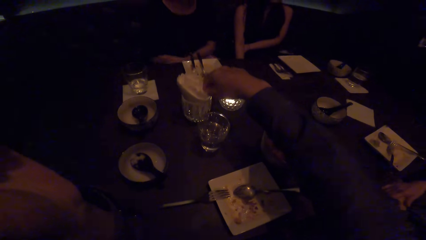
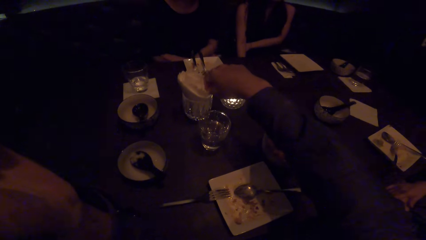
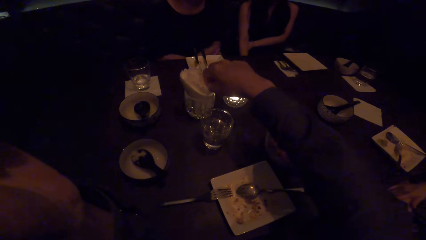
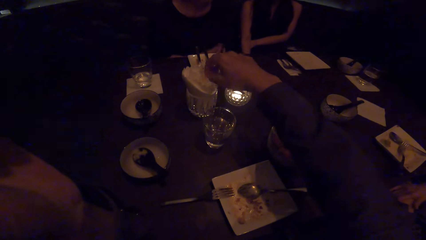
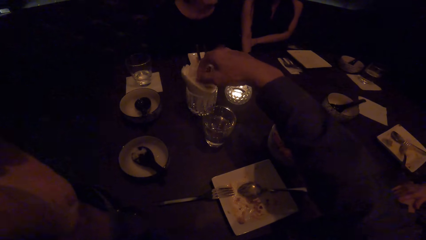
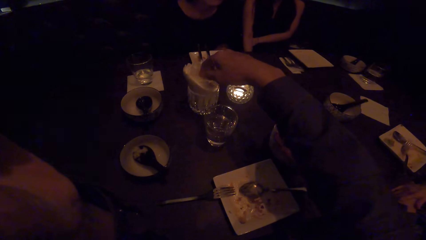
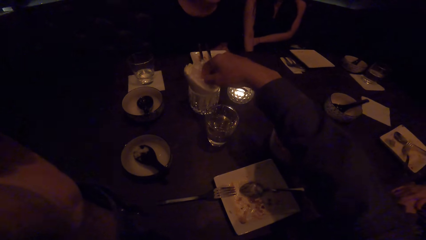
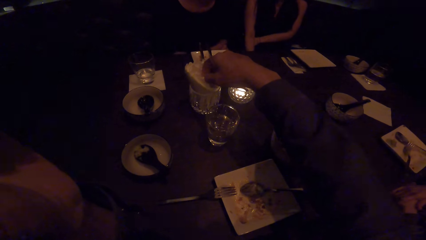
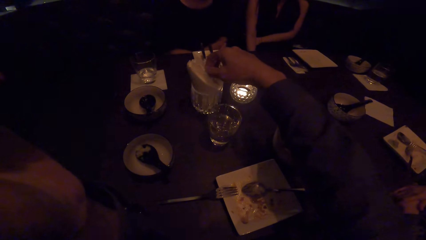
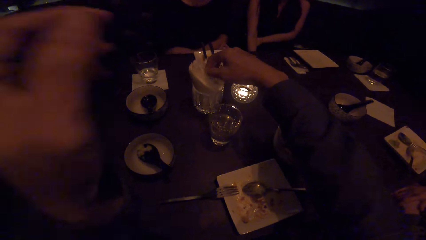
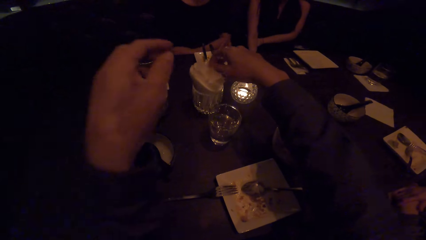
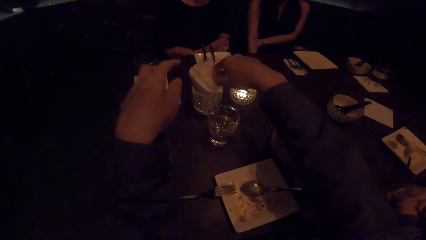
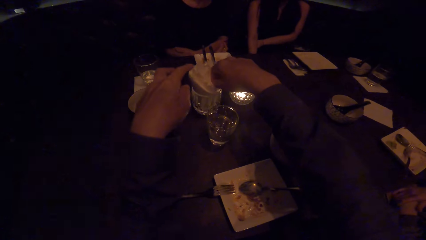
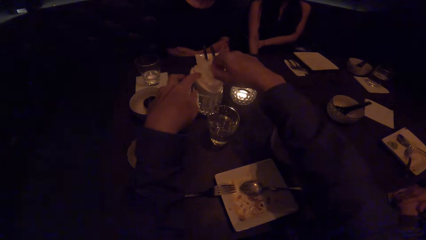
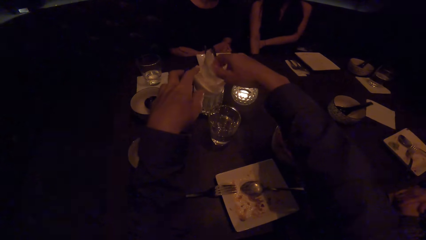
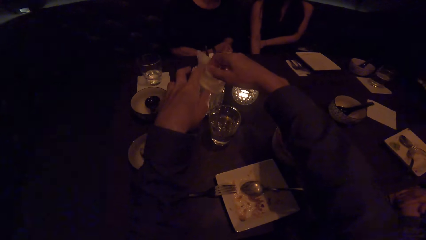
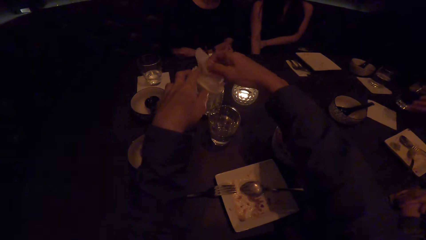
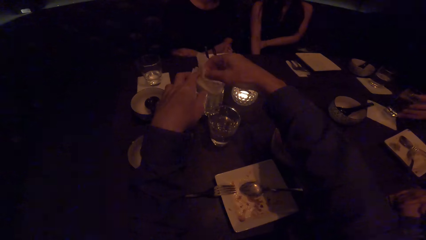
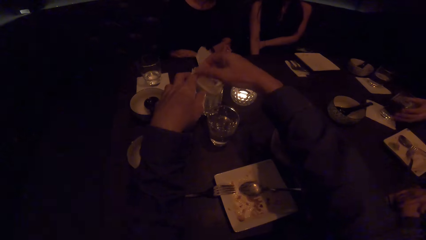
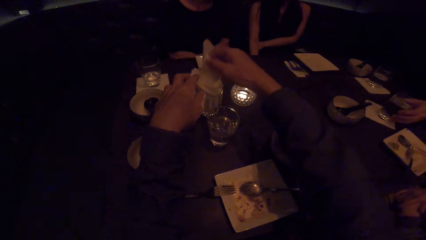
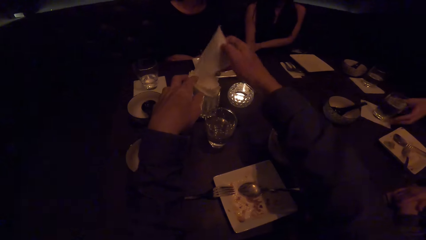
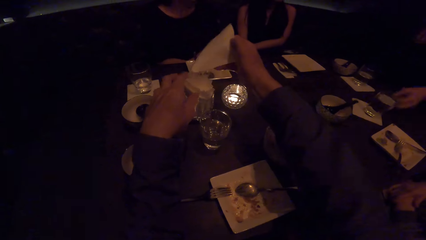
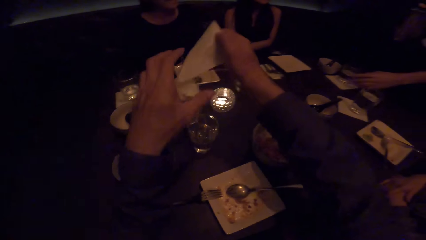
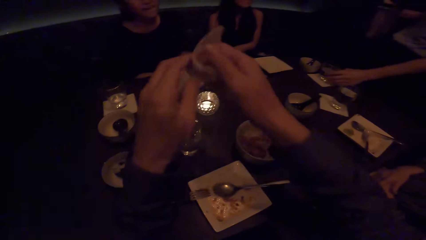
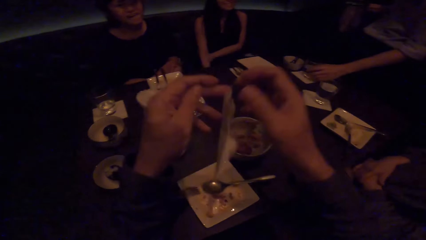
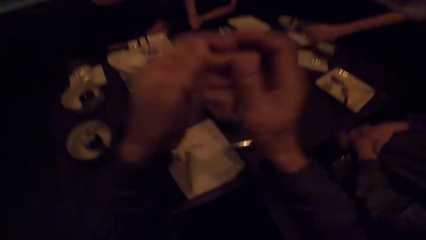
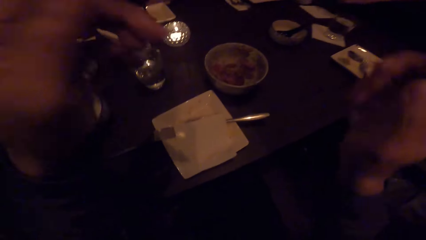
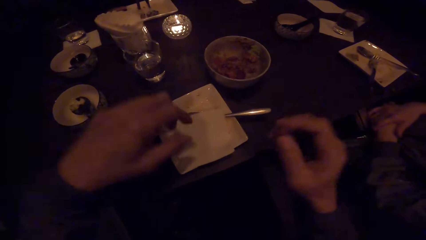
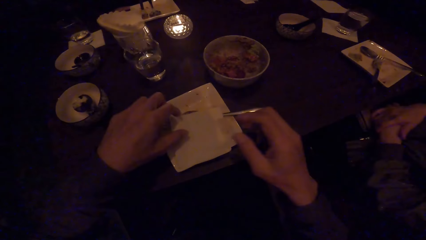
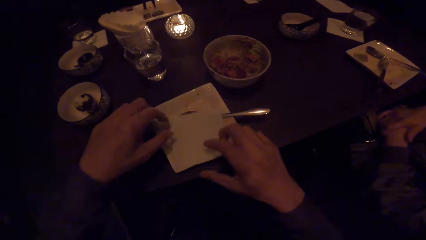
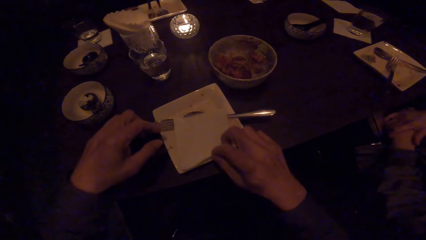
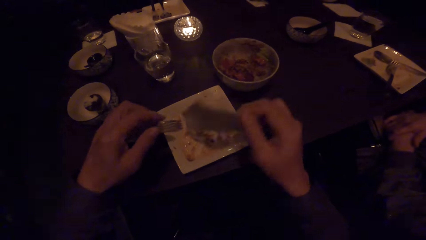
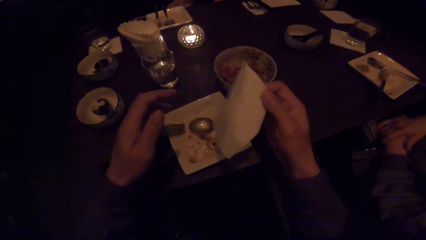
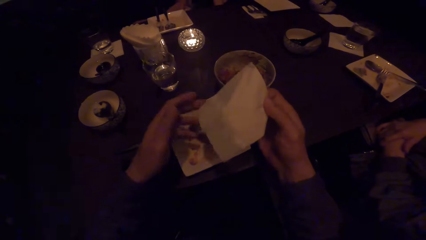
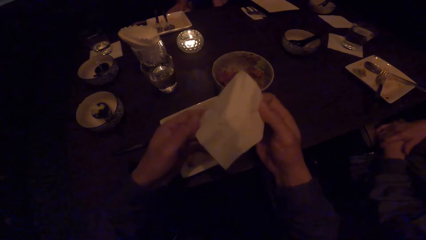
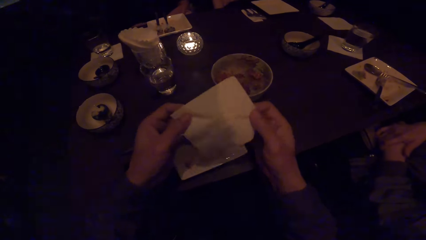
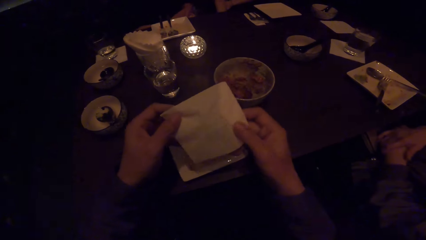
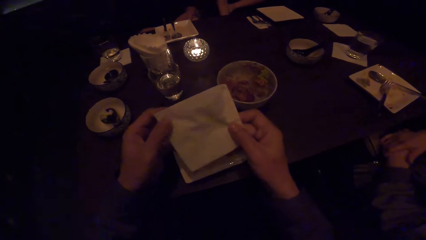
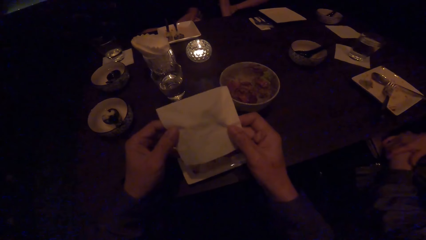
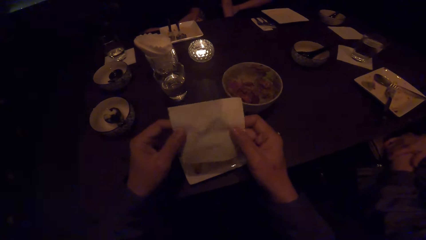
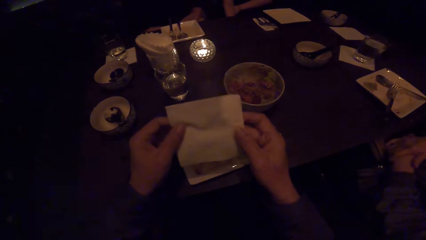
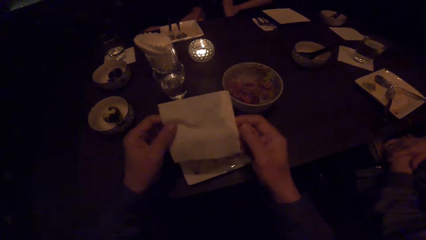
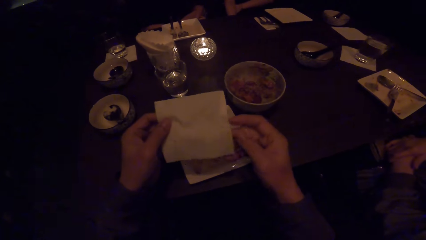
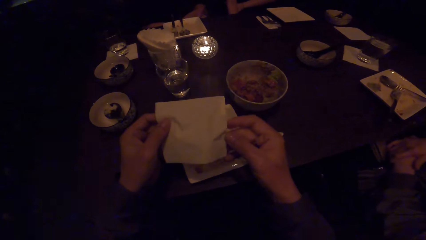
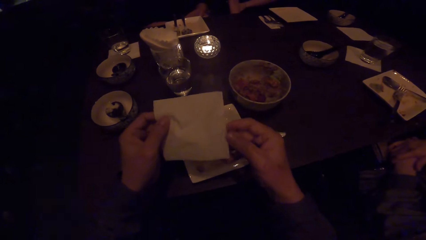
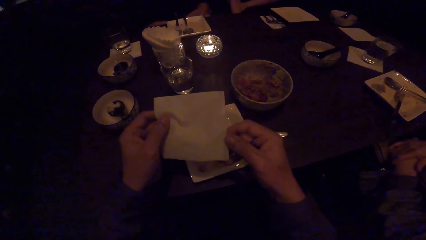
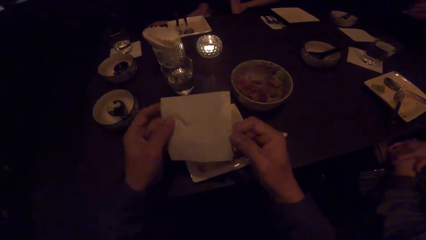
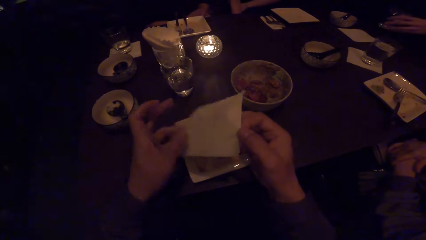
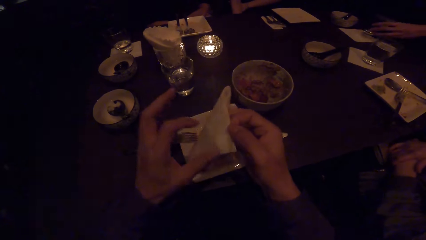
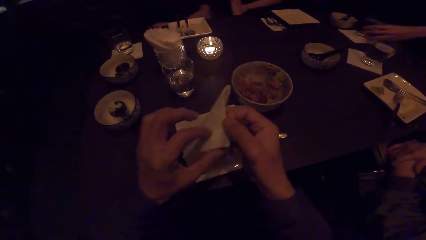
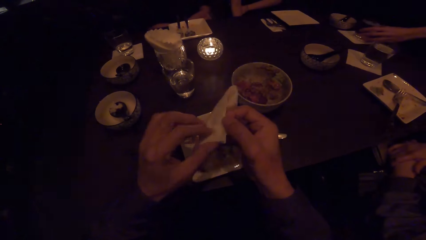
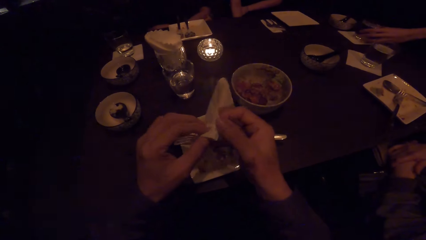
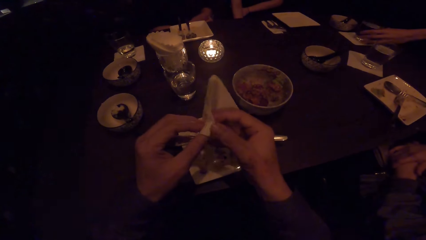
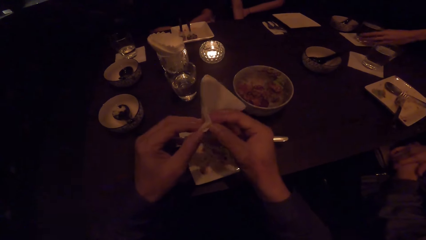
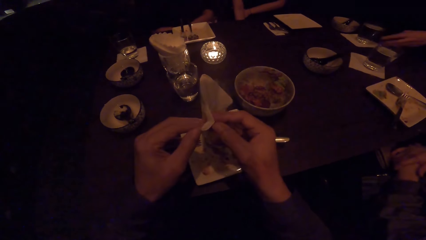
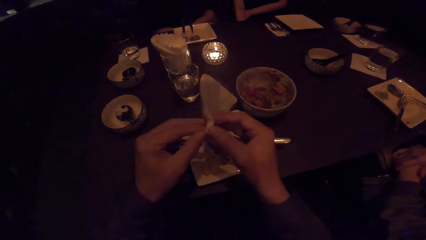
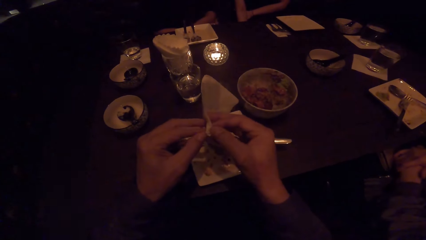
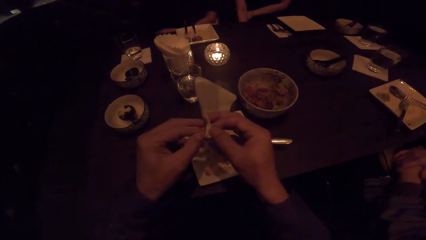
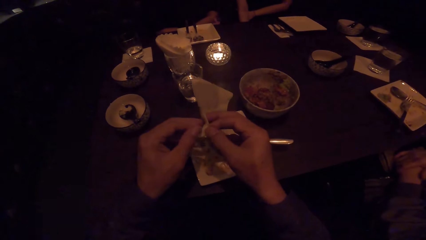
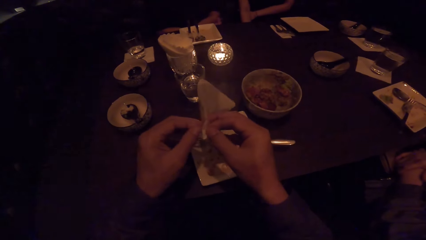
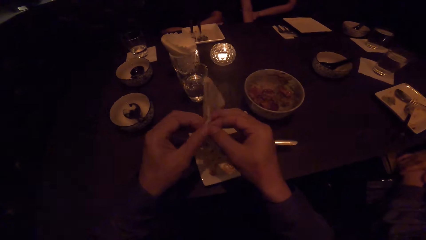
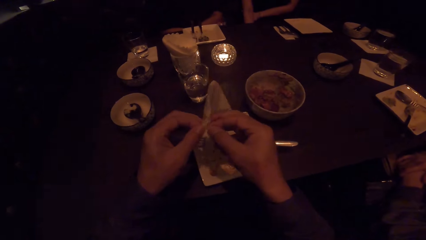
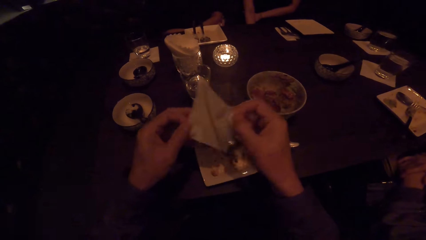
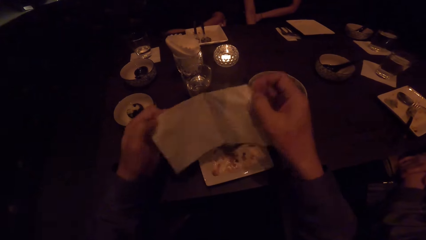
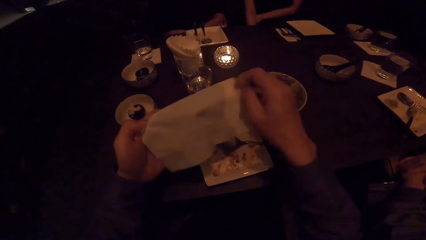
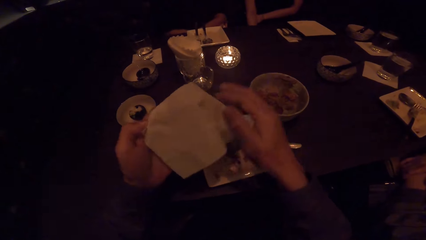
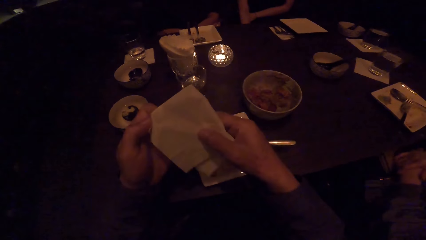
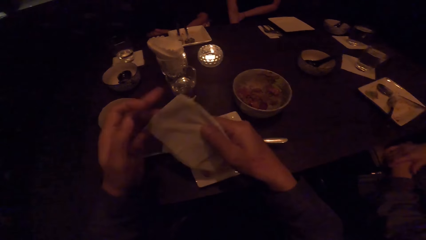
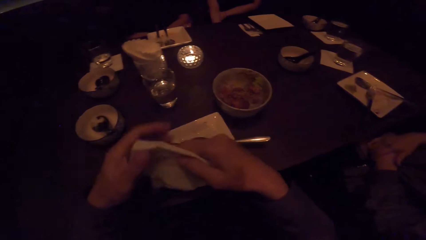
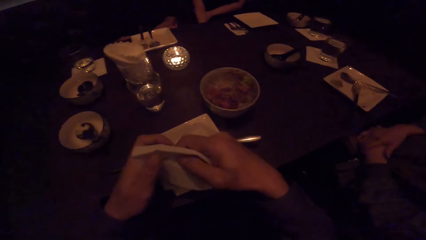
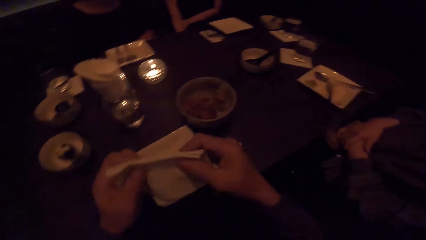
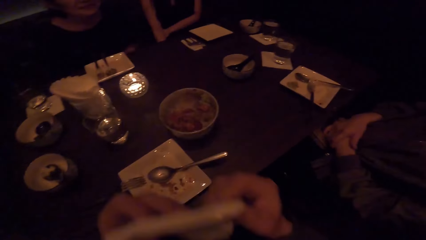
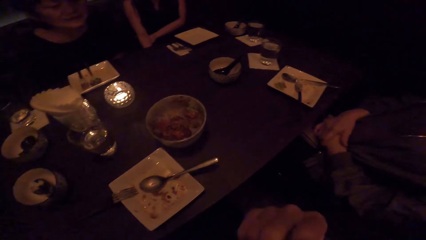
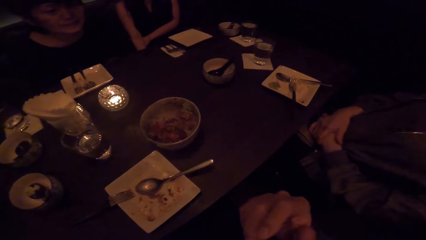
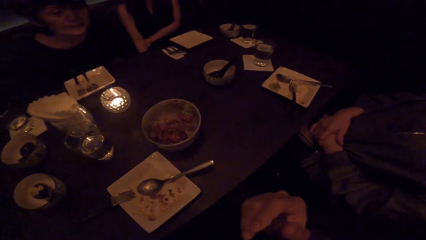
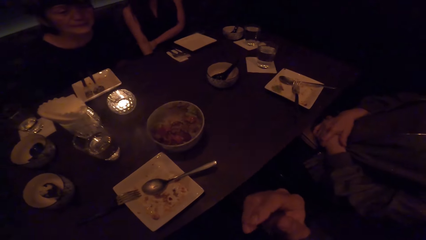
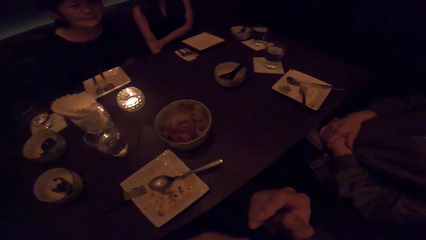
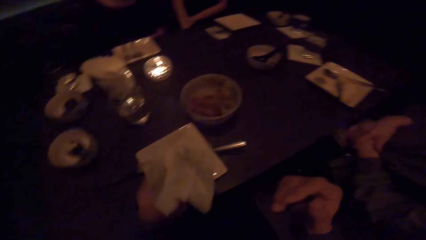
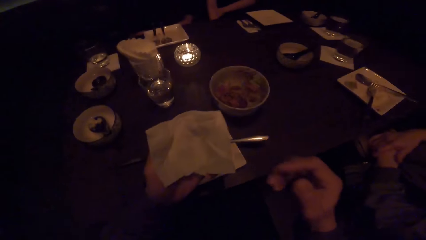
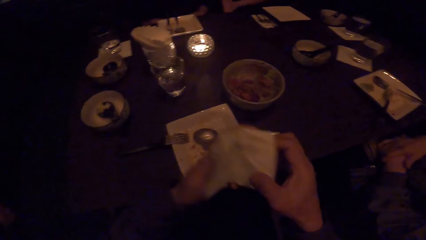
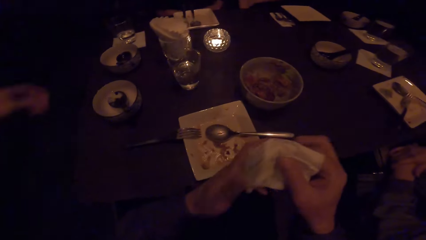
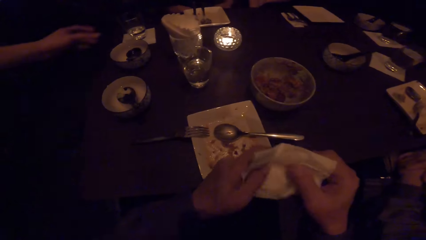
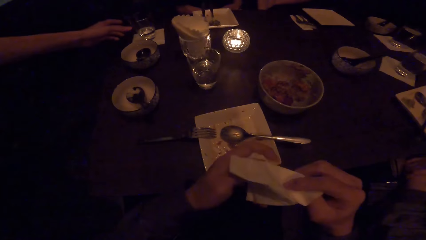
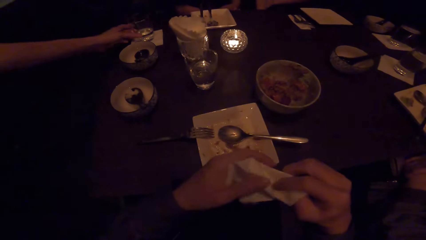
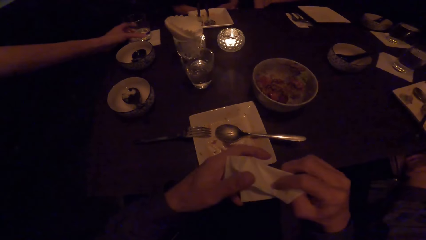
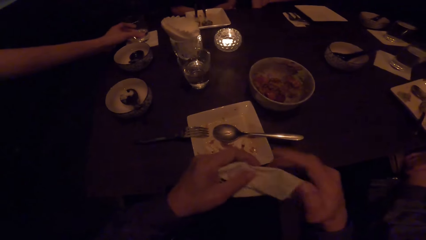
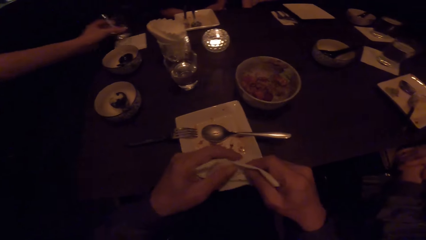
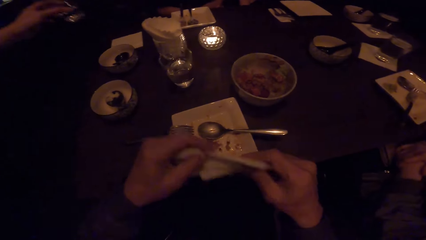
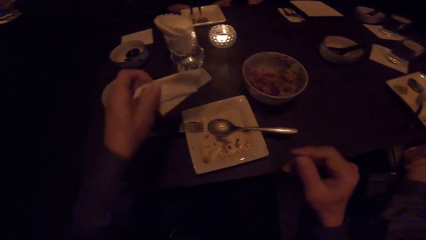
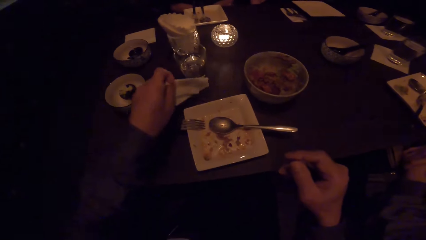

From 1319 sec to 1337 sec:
The camera wearer picks up a tissue paper or serviette from a glass with his right hand. A man drops the glass of water. The camera wearer drops the tissue paper on a plate. He picks up the tissue paper. The man drops the glass of water. The camera wearer folds the tissue paper. He unfolds the serviette. He wipes his mouth with the tissue paper. Another man picks up a glass of water.
